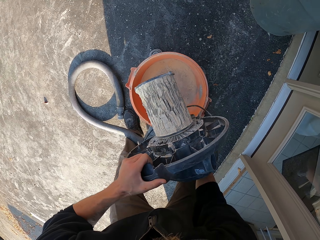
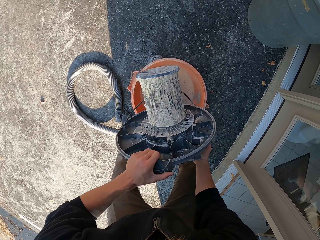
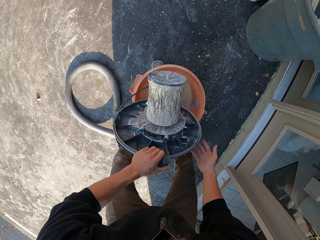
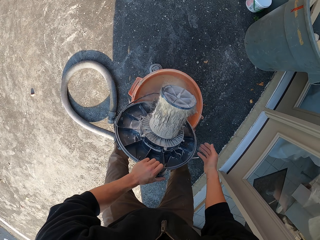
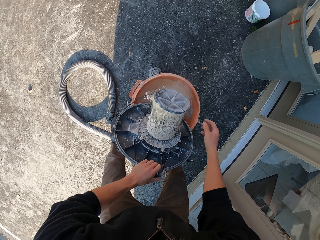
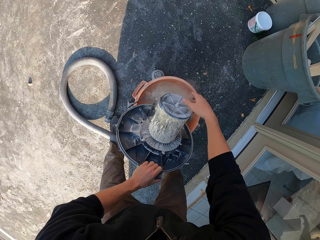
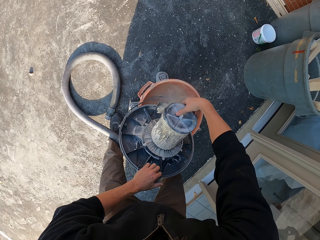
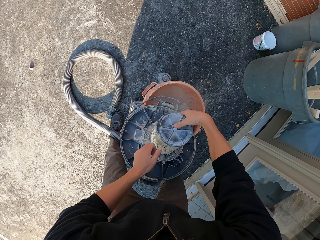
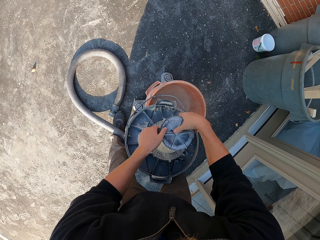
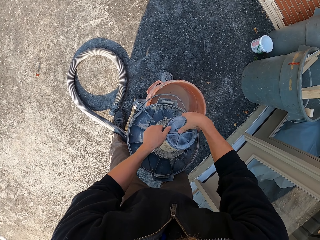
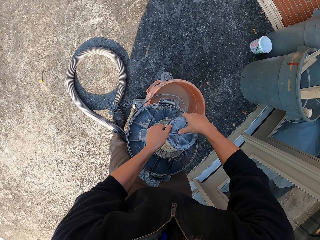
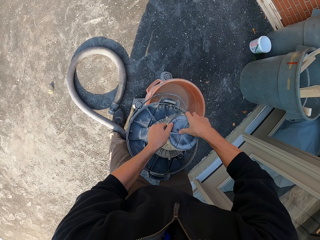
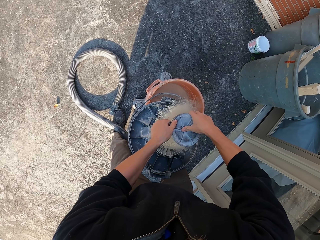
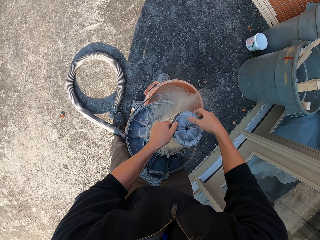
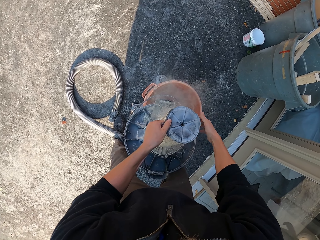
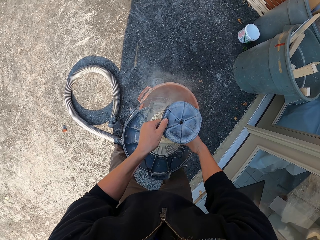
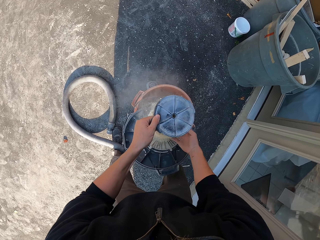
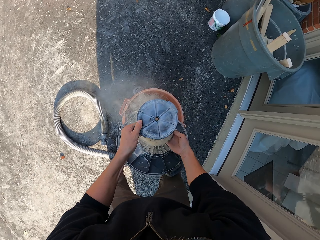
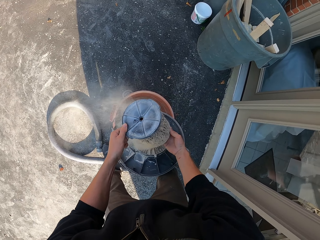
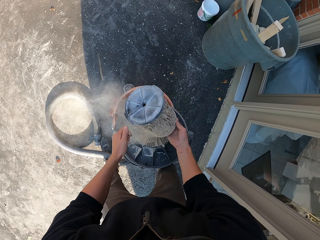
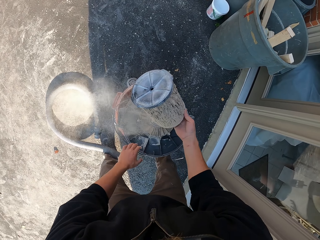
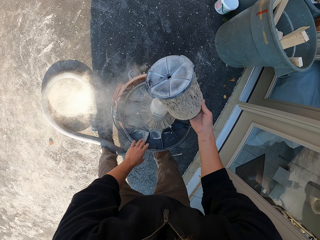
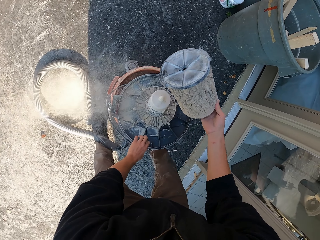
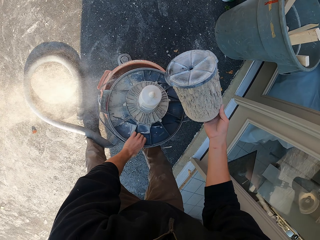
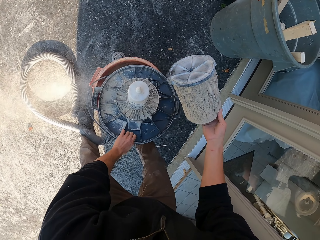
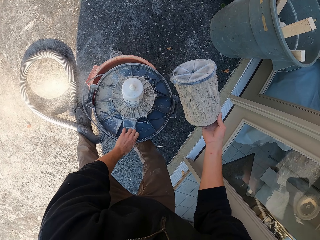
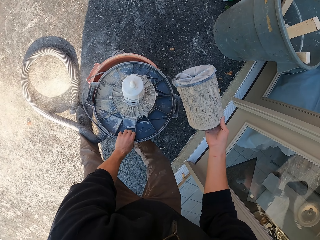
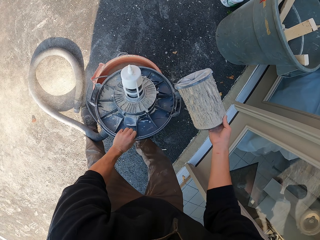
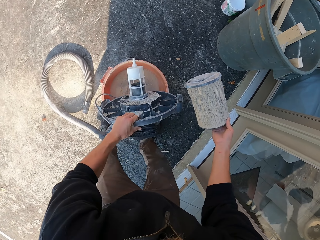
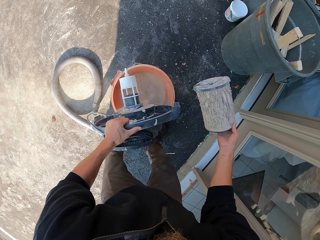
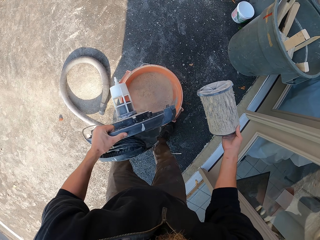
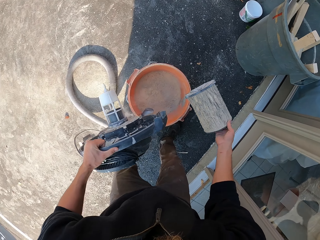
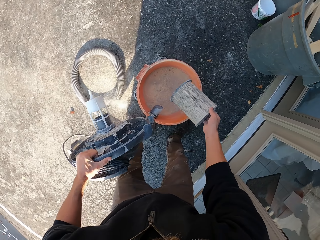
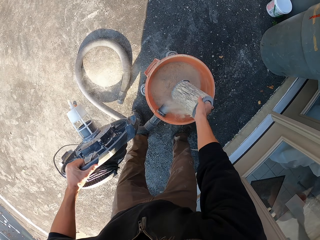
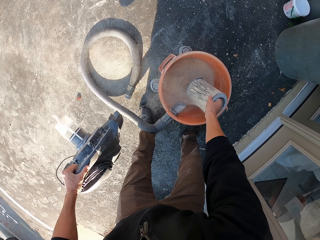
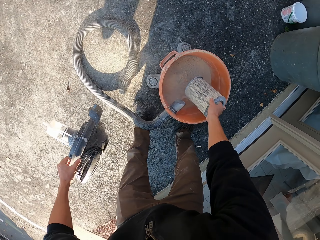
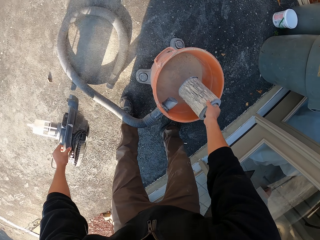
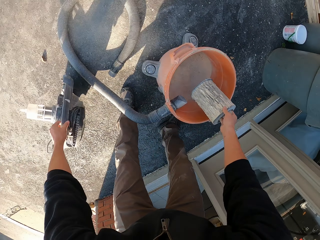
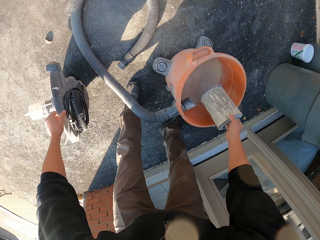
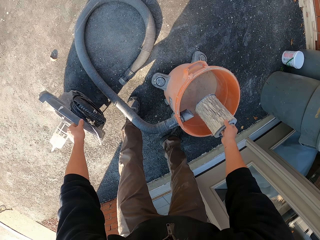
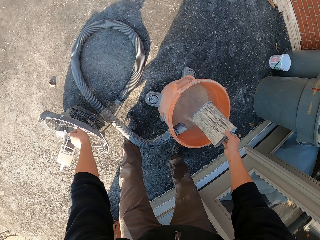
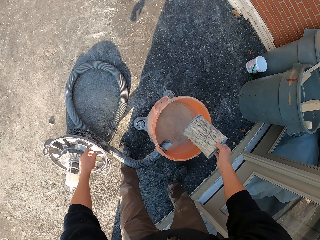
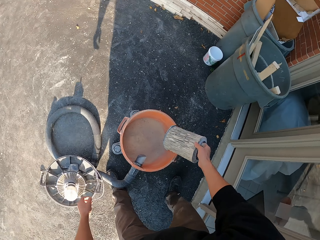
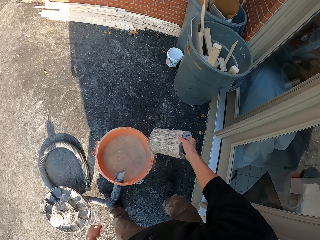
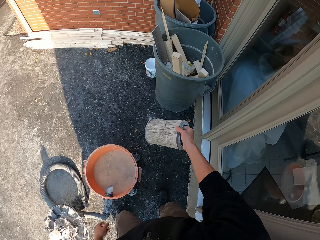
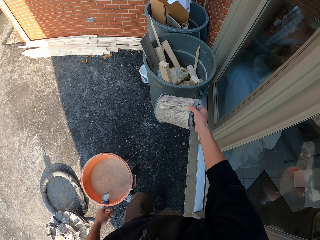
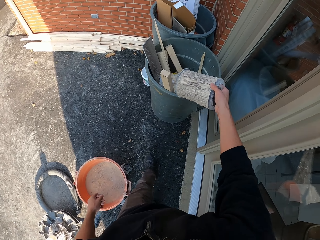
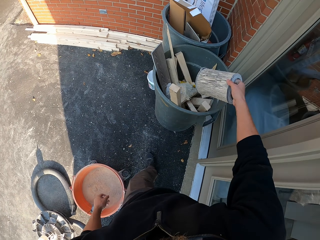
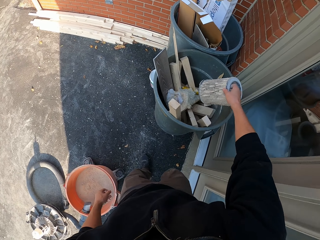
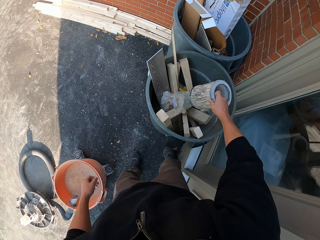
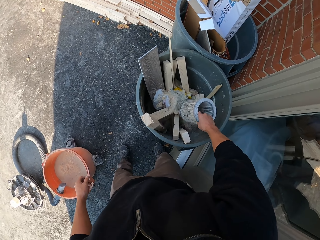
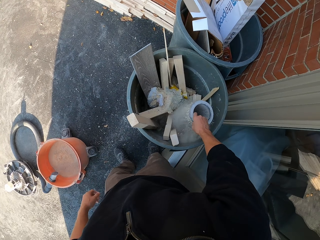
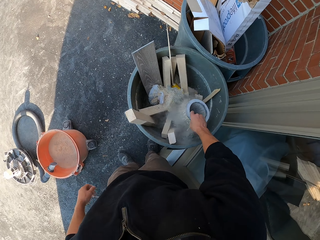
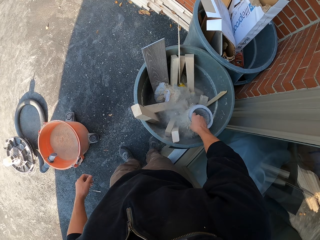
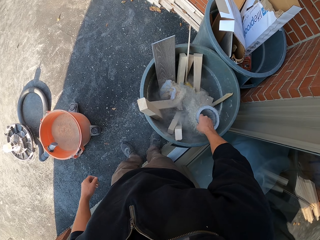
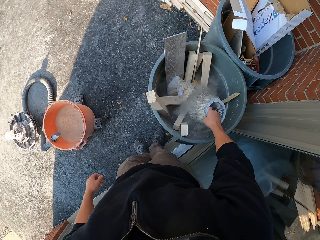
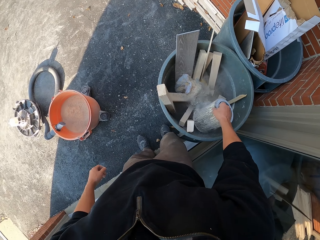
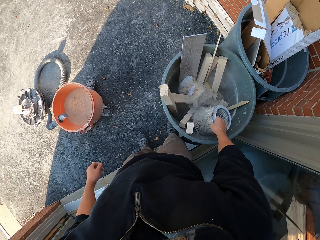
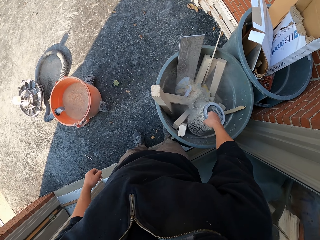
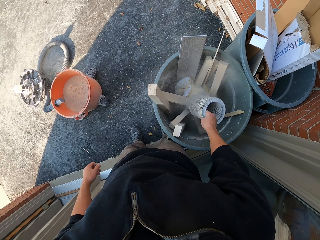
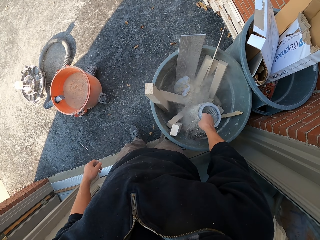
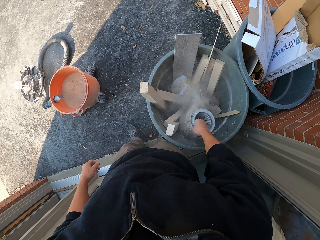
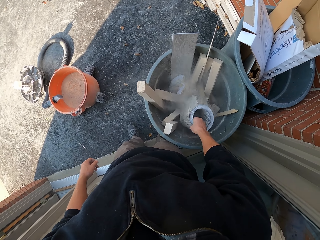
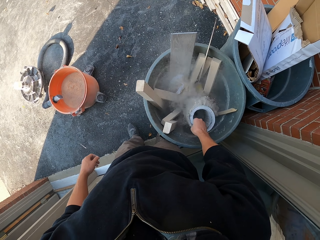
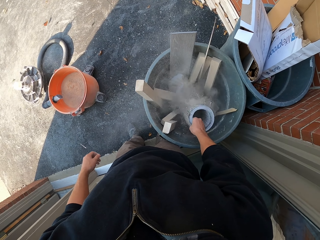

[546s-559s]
The camera wearer turns the cover. They remove the filter. They disconnect the vacuum cleaner. They move the cover. They put down the cover. They carry the filter. They shake the air filter. They hit the filter on the walls of the dustbin.

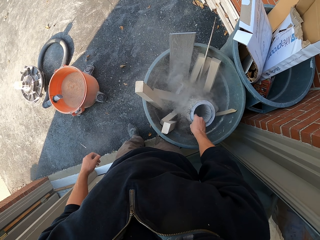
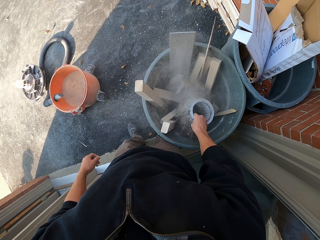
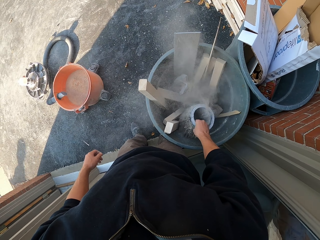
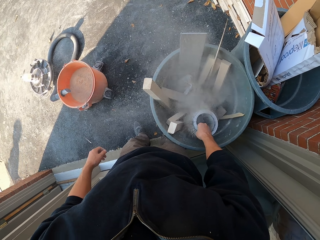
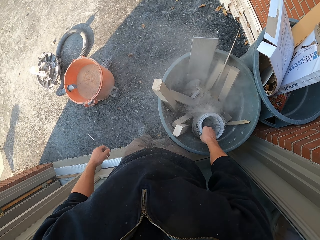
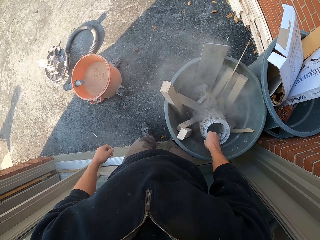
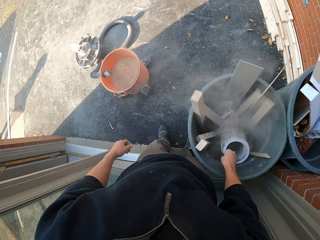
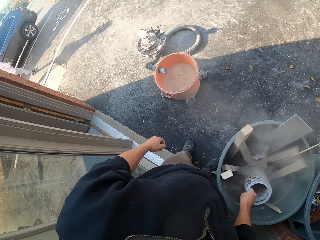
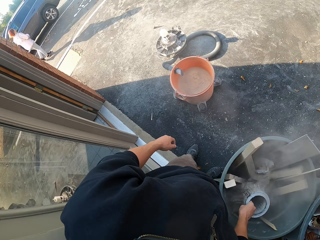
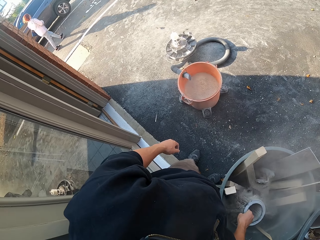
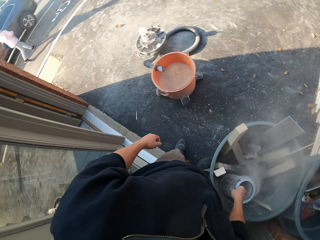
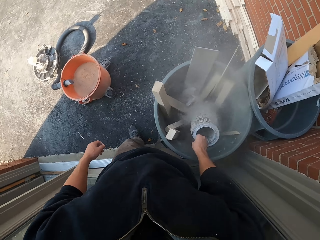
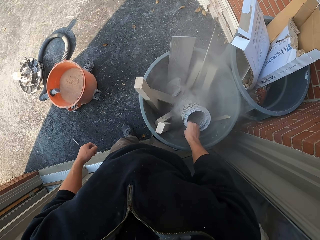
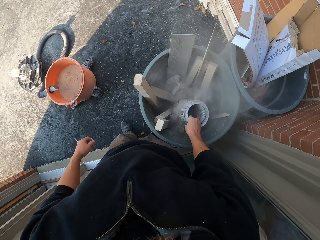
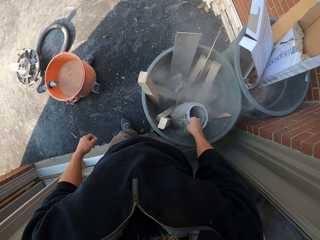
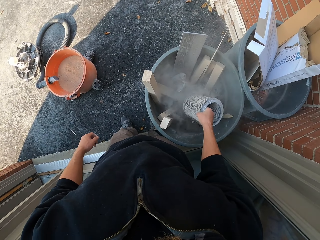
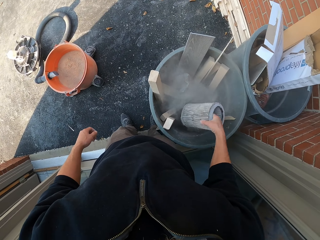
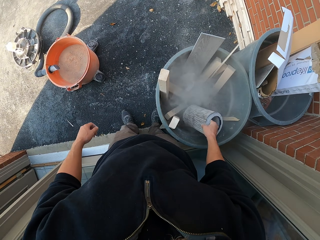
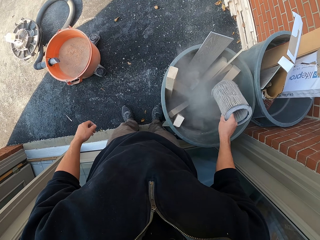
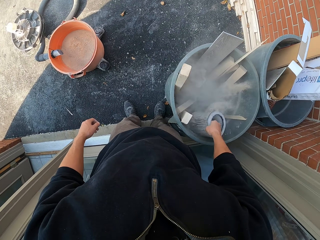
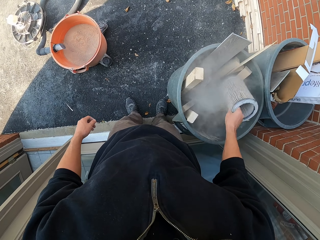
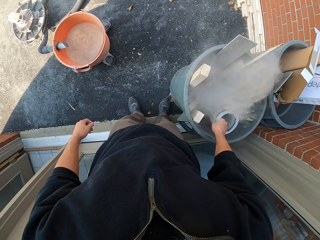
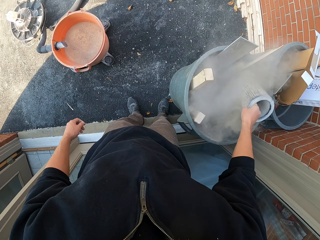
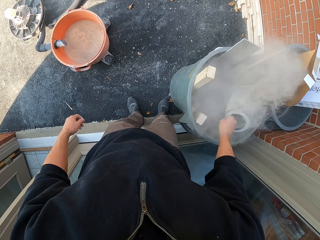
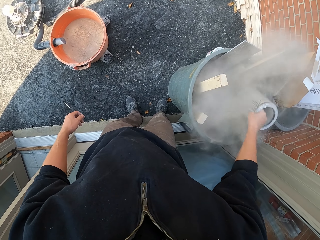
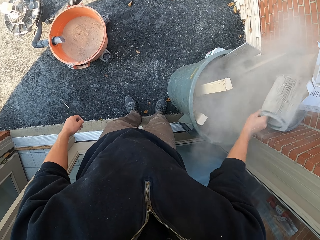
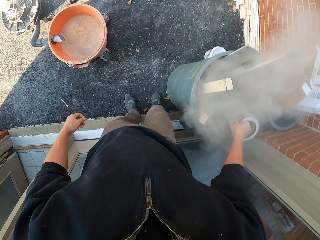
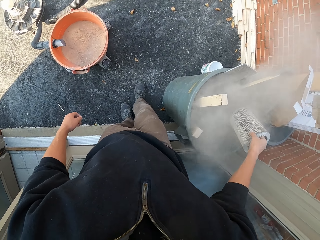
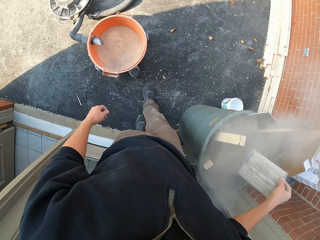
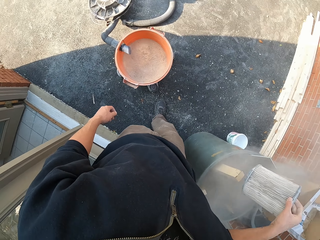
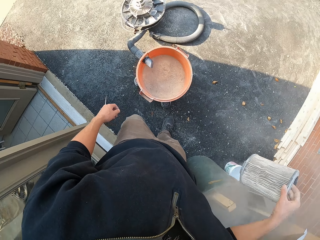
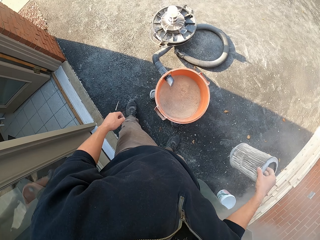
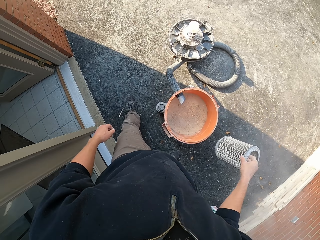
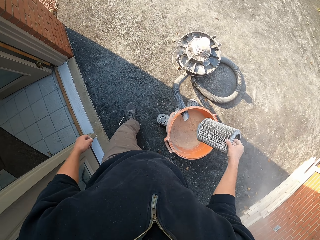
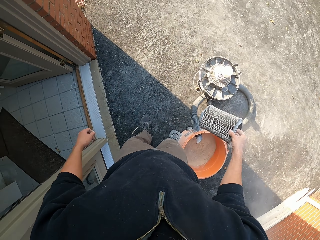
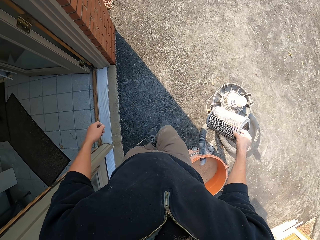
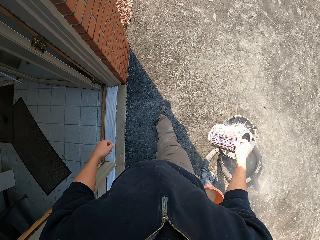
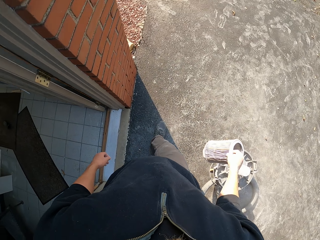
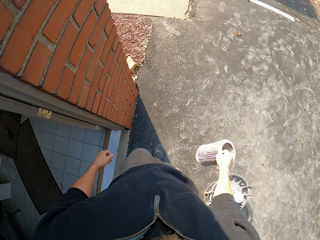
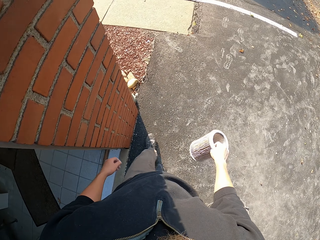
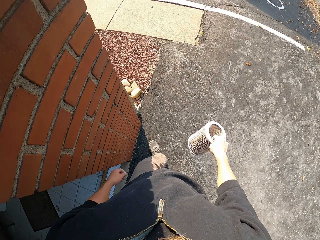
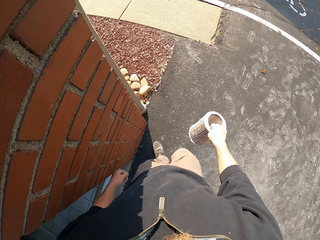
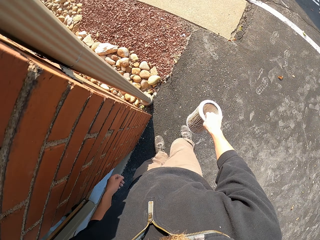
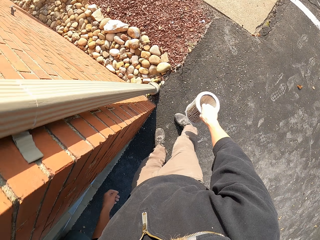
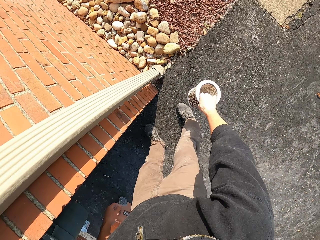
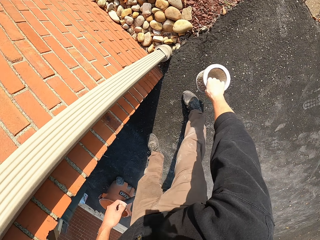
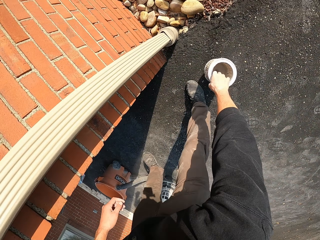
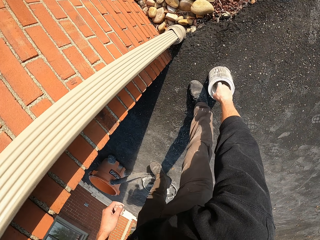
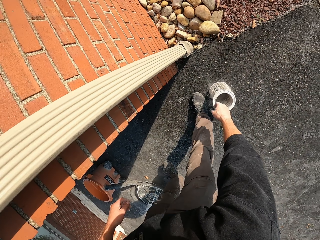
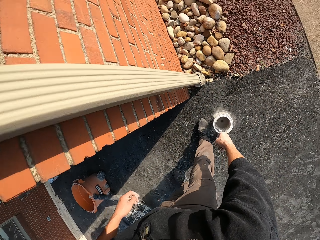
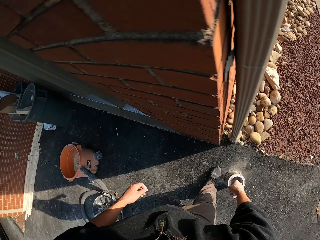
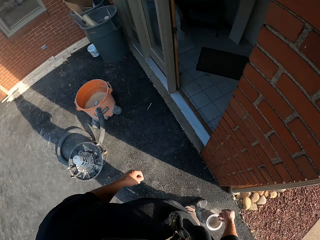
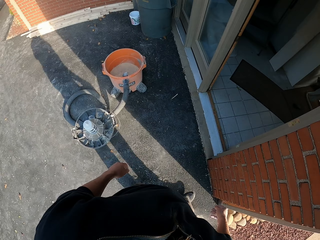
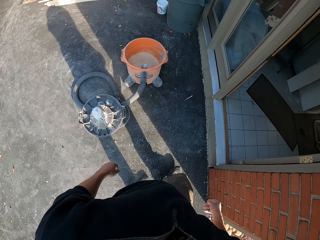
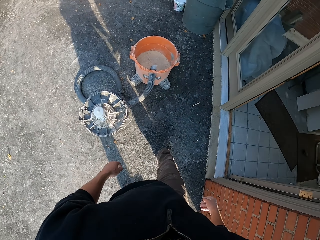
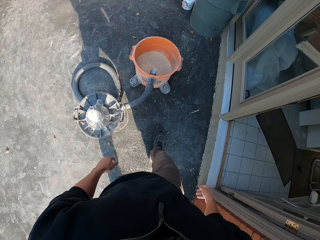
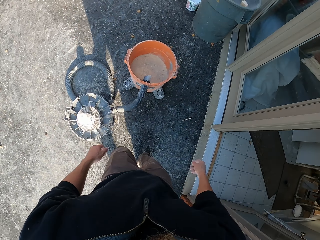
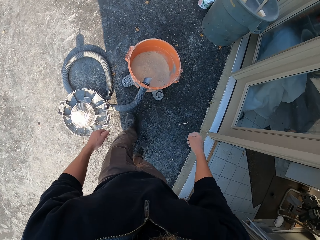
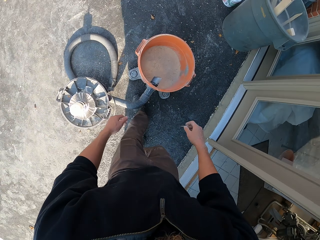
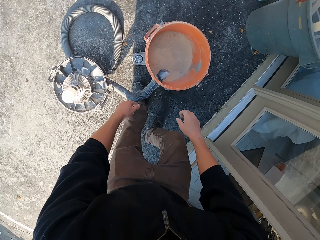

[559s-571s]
The camera wearer looks around. They hit the filter on the walls of the dustbin. They walk towards the wall. They place the air filter on the pavement. They walk towards the barrel bucket.
